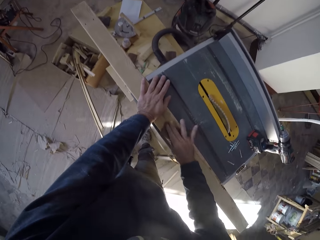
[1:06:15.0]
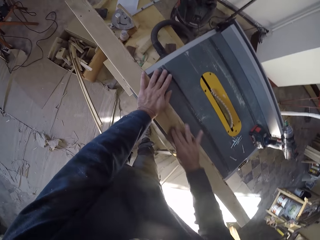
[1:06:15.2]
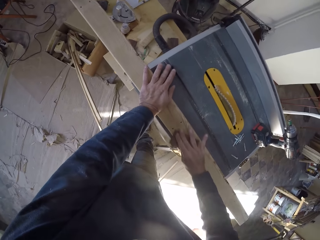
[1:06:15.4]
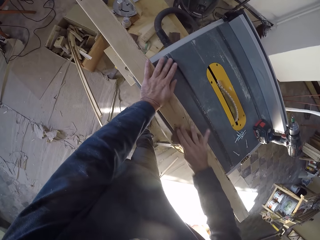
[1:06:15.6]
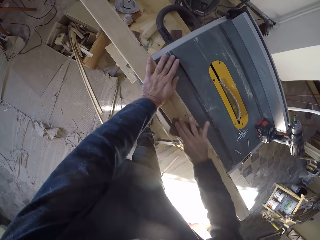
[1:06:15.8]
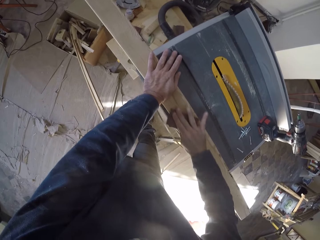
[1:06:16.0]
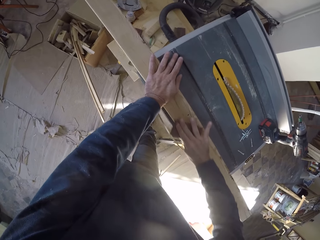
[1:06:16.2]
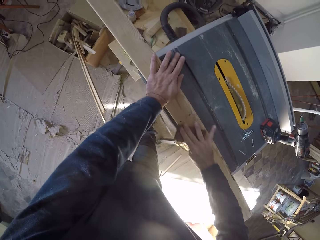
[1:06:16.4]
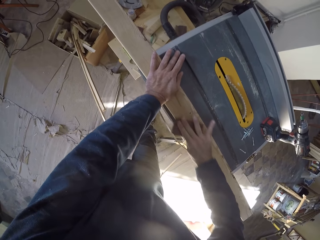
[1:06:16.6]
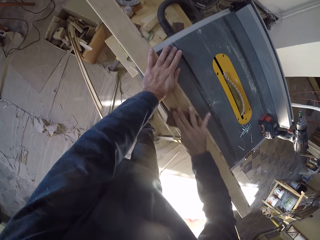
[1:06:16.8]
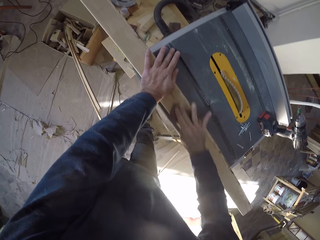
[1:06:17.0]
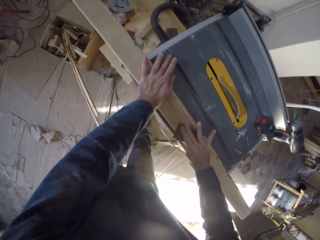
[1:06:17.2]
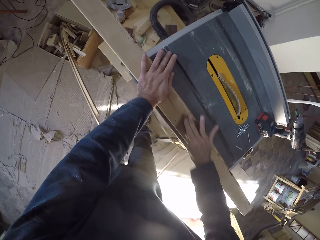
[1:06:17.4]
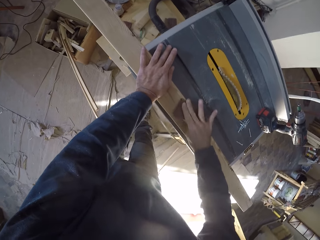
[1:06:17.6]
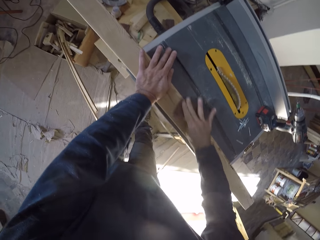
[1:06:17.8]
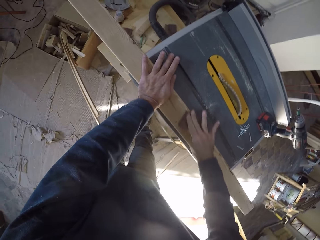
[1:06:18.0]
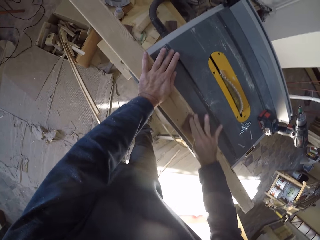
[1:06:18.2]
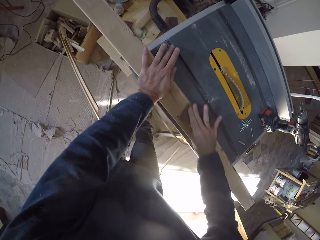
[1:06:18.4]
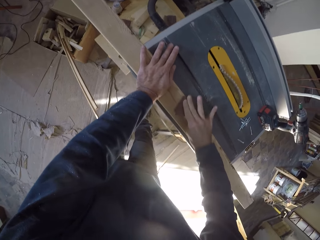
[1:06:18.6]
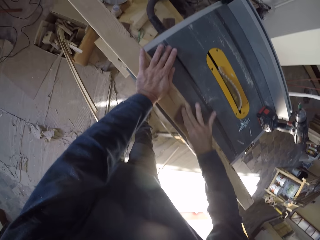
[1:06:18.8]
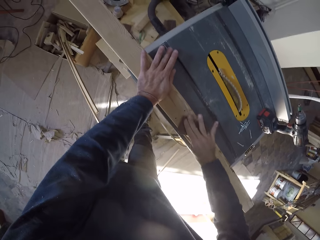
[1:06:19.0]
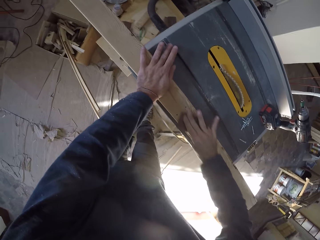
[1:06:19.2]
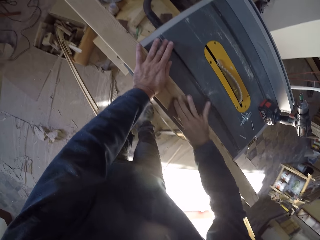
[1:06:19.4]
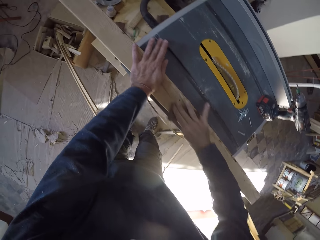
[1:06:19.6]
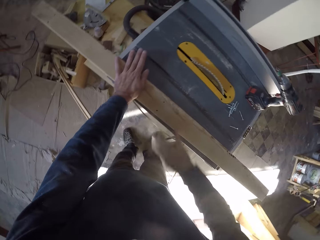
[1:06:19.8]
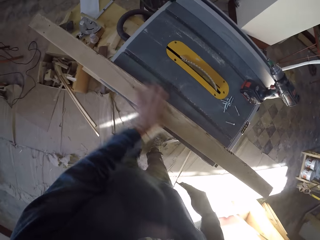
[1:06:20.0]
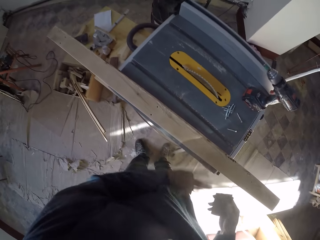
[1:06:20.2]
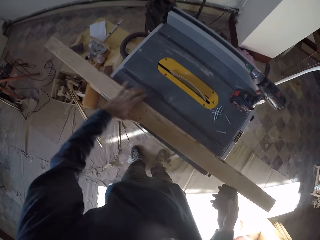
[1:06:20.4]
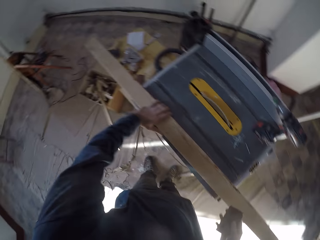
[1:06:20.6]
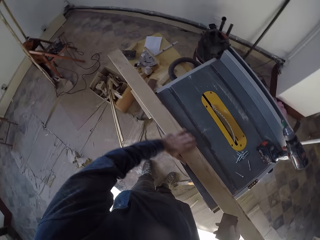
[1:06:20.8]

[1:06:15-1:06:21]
The camera wearer smoothens the plank with the sandpaper in his right hand.

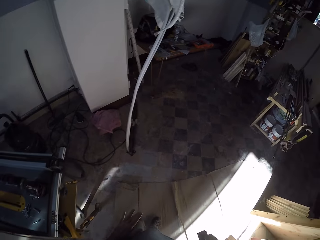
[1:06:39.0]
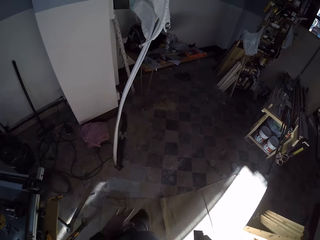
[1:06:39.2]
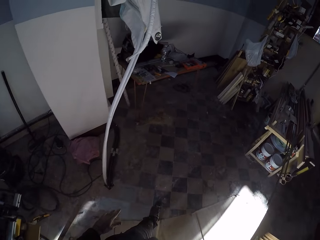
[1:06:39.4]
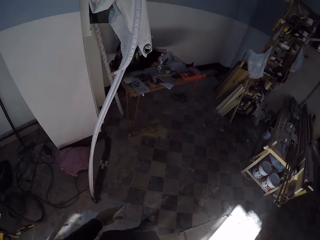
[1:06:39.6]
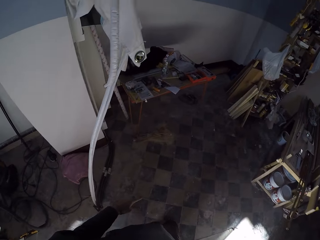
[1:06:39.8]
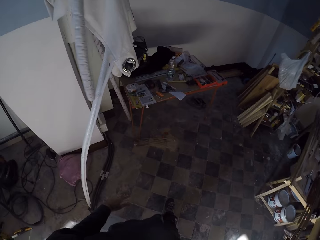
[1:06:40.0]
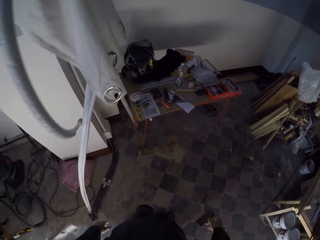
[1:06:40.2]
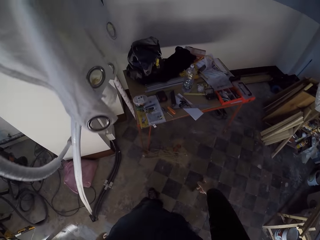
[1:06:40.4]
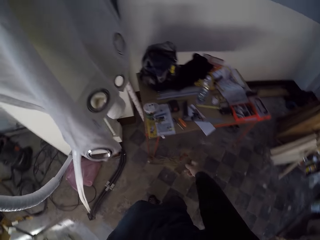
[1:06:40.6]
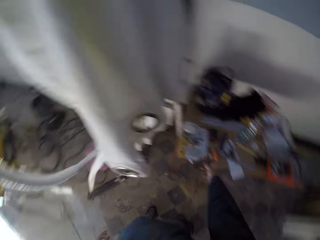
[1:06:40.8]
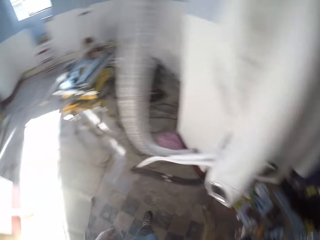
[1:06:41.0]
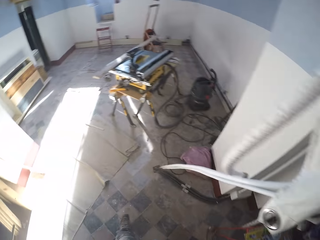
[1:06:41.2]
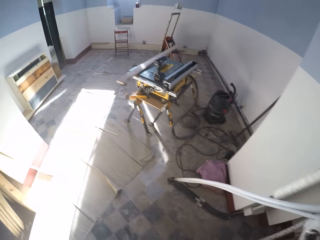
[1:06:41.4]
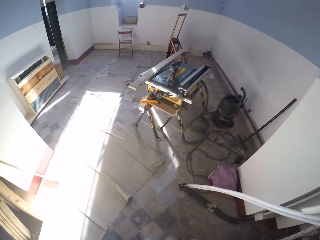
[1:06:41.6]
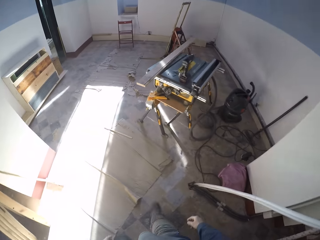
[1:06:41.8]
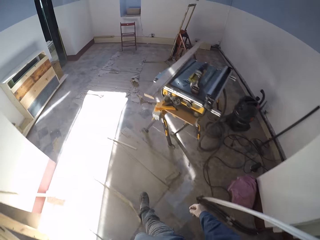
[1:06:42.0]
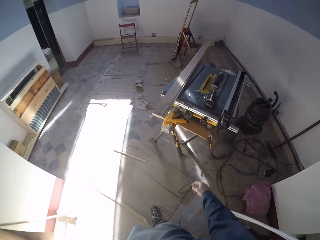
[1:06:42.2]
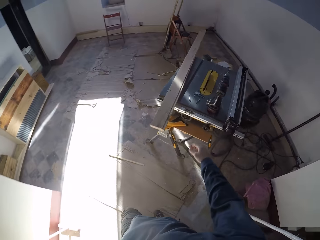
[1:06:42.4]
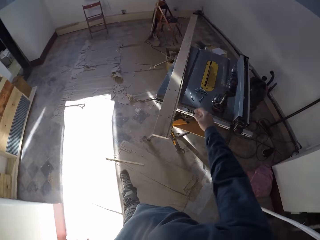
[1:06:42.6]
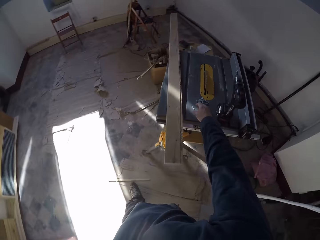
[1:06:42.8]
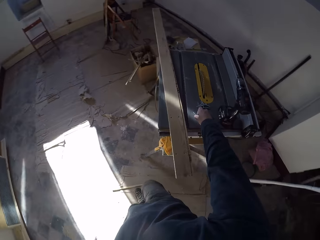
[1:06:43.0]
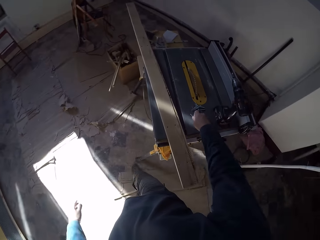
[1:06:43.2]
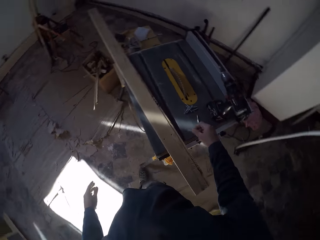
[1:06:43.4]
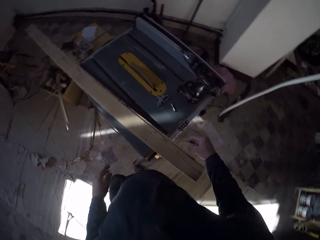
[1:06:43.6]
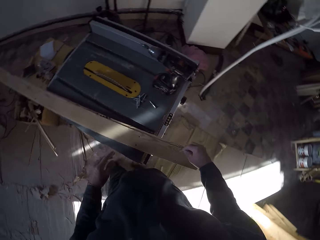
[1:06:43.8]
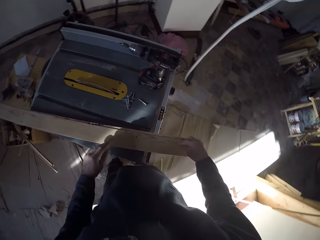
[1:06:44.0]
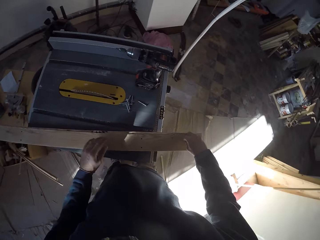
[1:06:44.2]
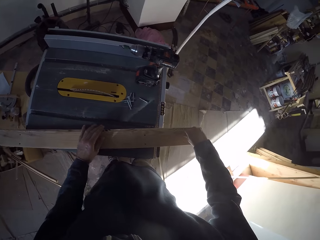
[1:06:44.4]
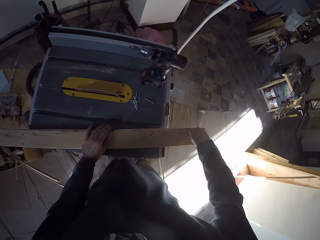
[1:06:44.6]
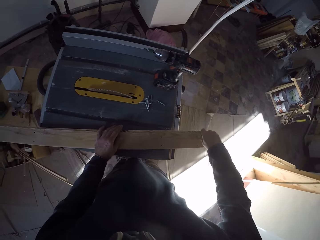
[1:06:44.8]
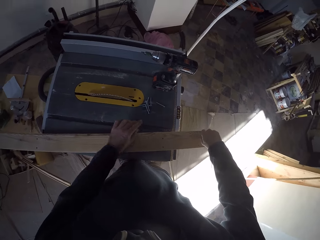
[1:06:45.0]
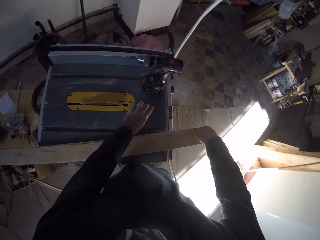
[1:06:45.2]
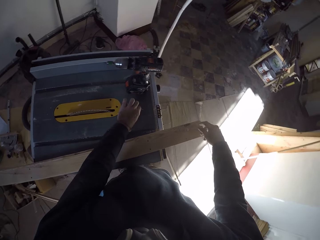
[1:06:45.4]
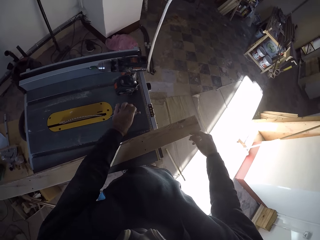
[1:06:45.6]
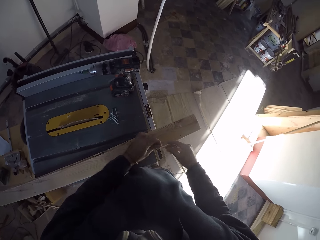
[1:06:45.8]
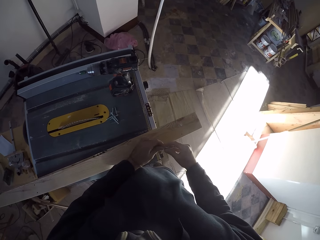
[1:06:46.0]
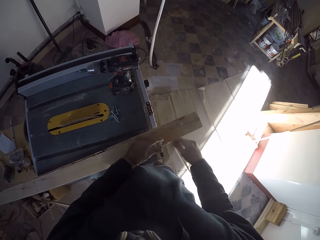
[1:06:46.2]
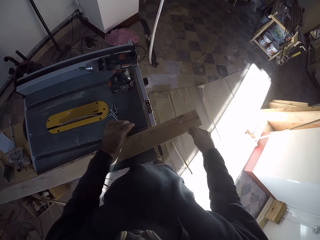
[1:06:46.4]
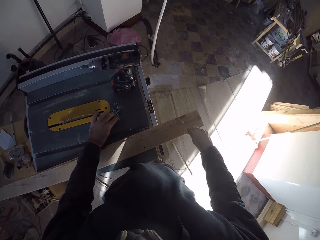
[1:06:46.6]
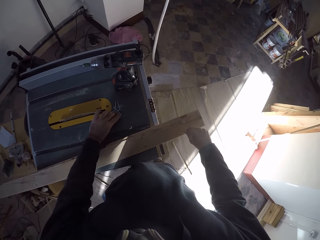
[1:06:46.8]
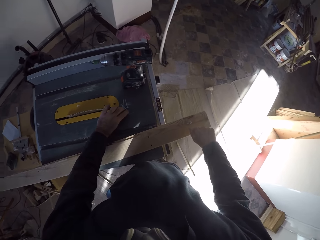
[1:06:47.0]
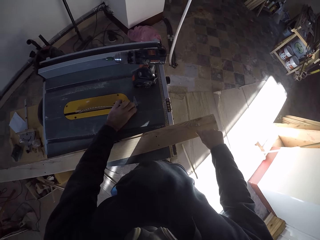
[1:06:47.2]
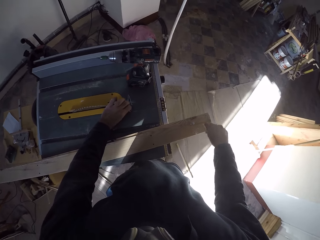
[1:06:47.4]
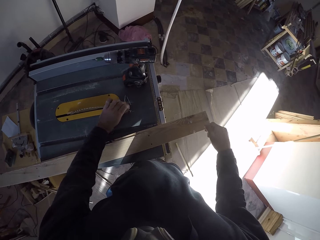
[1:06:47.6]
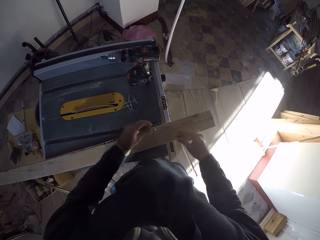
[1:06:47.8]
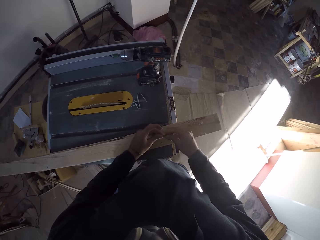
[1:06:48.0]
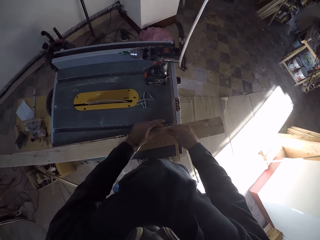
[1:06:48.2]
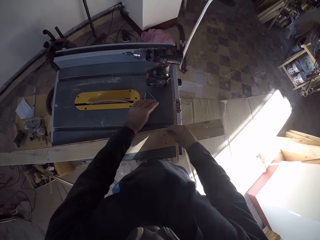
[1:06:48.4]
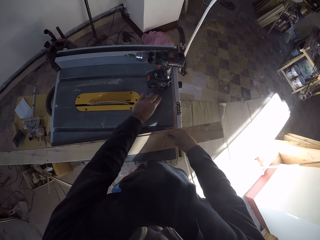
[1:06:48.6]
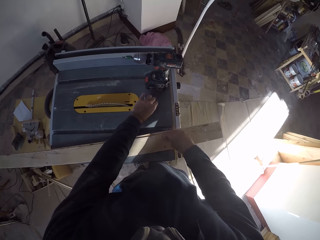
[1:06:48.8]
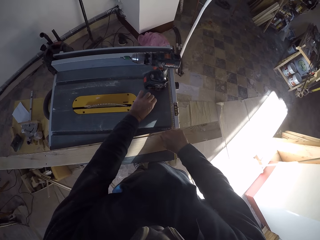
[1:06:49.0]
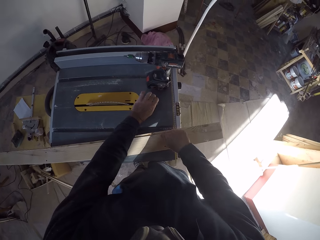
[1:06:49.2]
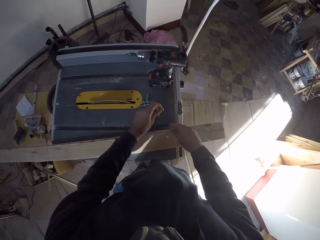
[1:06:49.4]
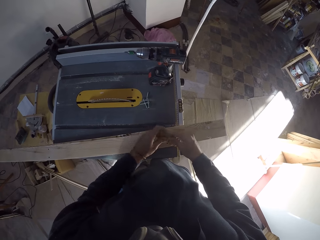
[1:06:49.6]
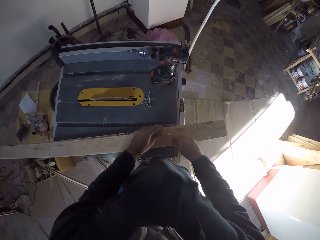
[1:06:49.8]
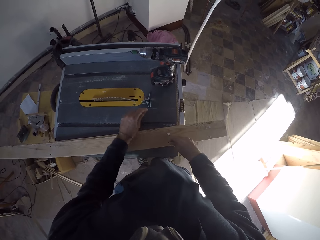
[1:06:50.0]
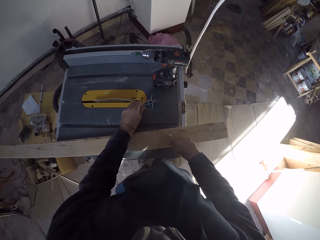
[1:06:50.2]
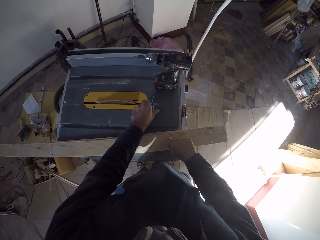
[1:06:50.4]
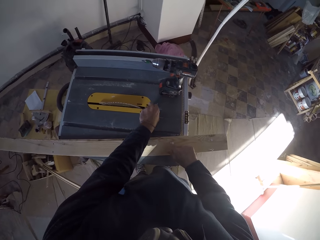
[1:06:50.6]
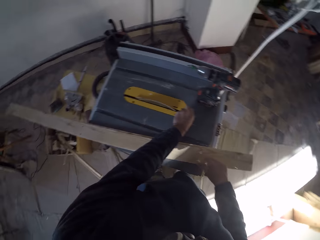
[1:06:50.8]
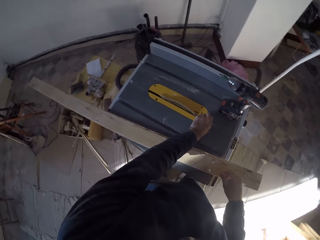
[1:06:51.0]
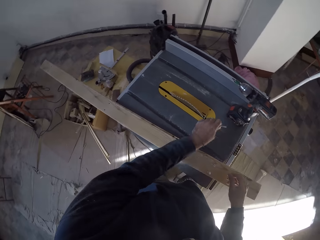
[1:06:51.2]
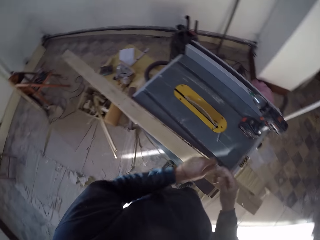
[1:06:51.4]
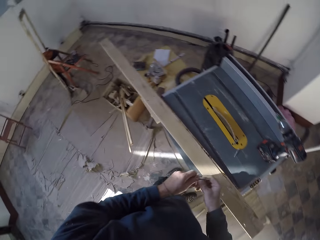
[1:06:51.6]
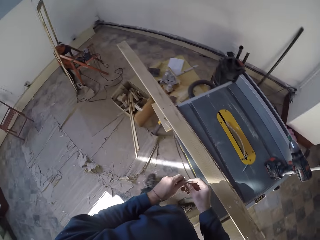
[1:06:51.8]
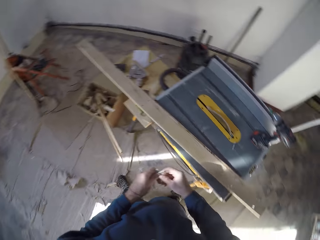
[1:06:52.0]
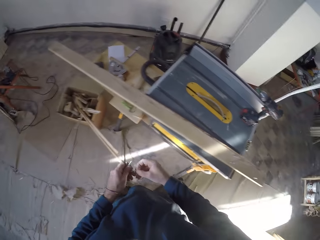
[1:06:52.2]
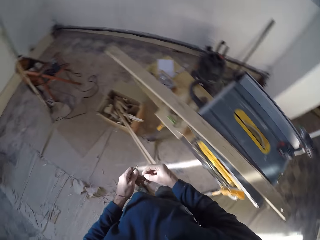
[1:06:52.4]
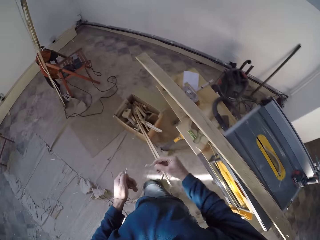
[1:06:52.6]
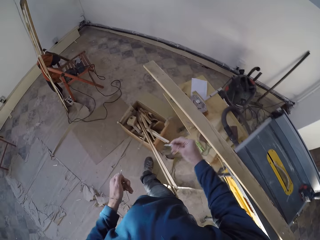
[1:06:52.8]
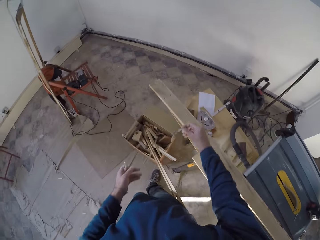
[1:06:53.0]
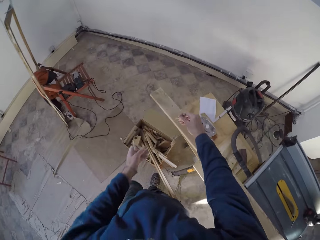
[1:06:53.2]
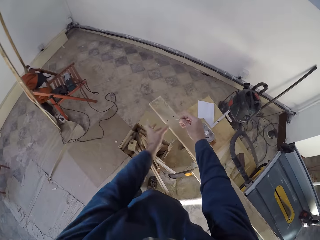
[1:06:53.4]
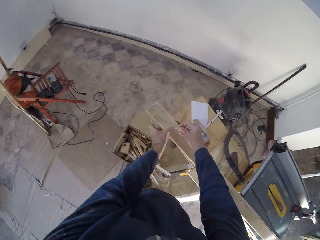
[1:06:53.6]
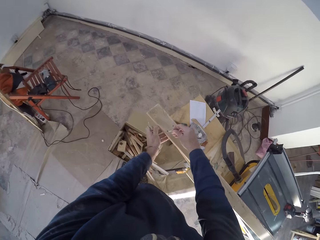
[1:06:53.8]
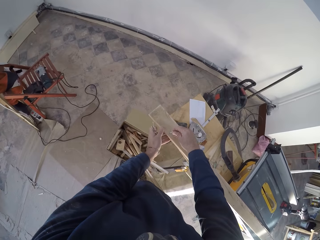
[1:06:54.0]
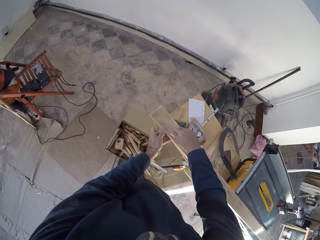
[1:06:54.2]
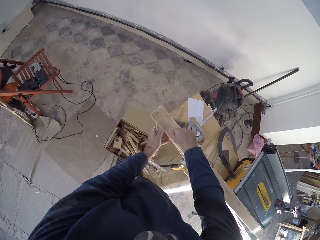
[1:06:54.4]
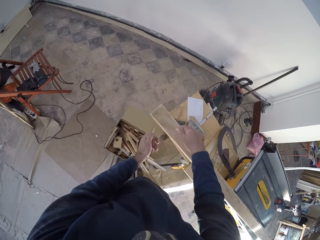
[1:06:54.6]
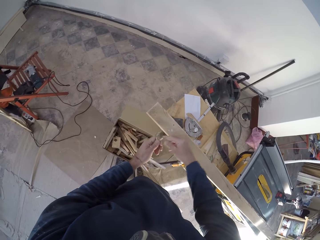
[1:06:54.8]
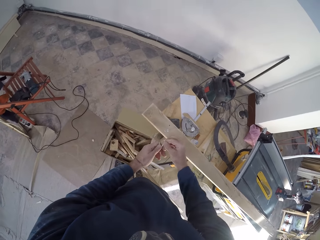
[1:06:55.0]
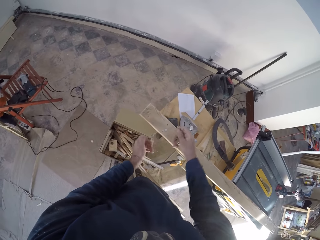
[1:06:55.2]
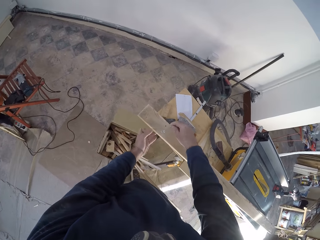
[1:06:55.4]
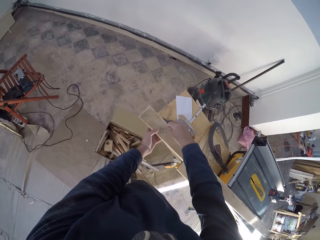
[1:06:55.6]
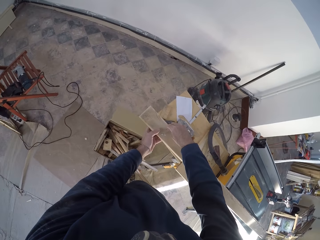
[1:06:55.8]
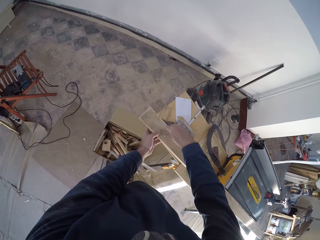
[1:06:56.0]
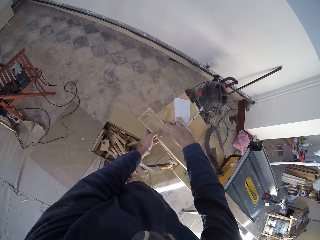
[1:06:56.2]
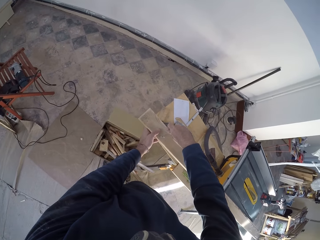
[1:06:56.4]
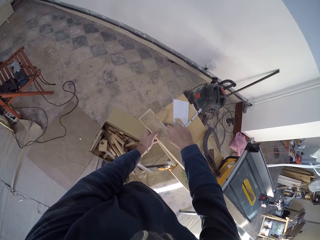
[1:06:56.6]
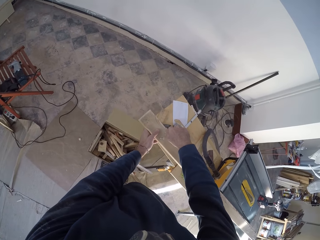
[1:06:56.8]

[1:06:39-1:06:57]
The camera wearer drops the sandpaper on the table with his right hand. He picks up a nail from the workbench with his right hand. He places the nail in the plank with his right hand. He picks up a nail from the workbench with his left hand. He places the nail in his right hand. He places the nail in the plank with his right hand. He picks up a nail from the workbench with his left hand. He places the nail in his right hand. He places the nail in the plank with his right hand. He places the nail in his right hand. He places the nail in the plank with his right hand. He picks up a nail from the workbench with his left hand. He places the nail in his right hand. He walks. He places the nail in the plank with his right hand. He places the nail in his right hand. He places the nail in the plank with his right hand.
